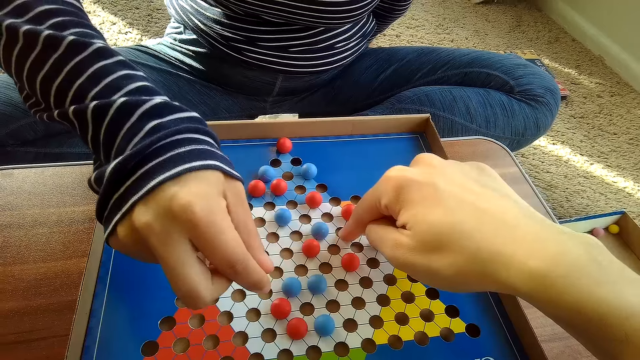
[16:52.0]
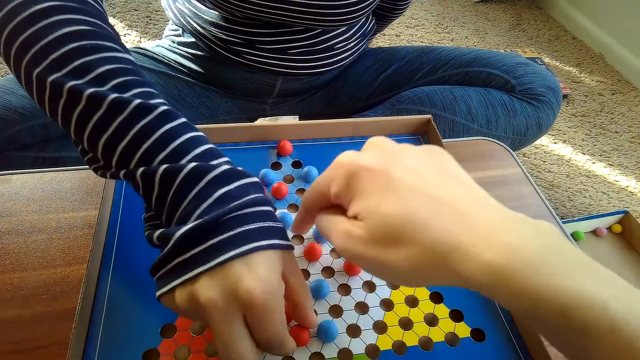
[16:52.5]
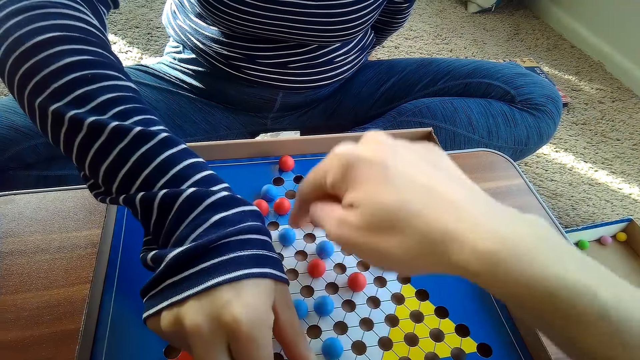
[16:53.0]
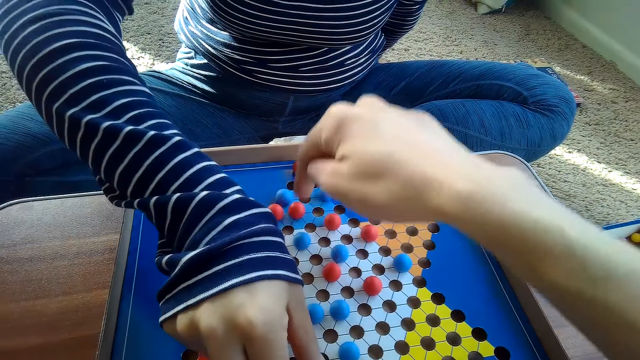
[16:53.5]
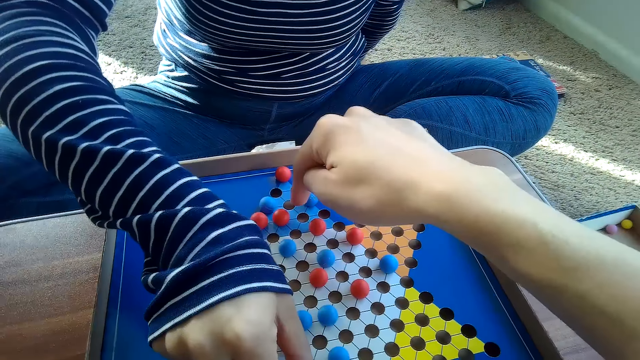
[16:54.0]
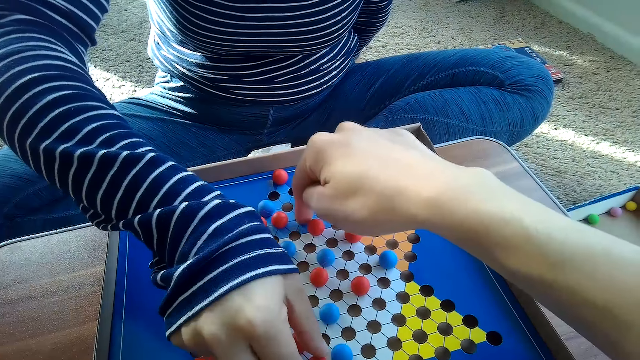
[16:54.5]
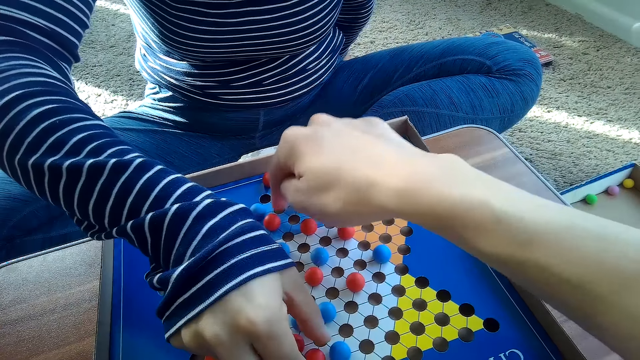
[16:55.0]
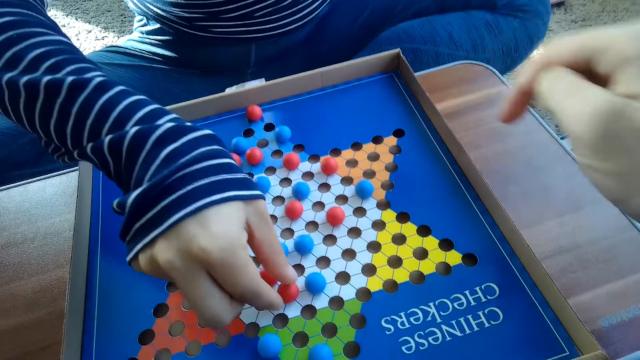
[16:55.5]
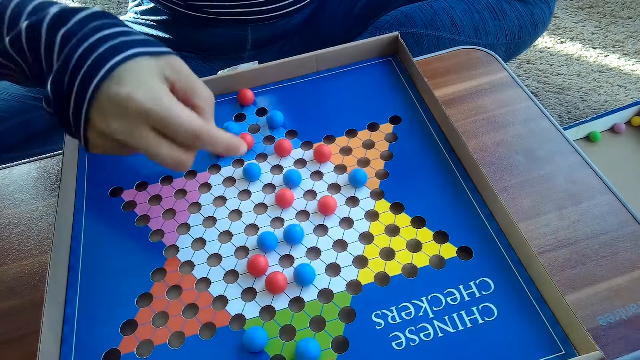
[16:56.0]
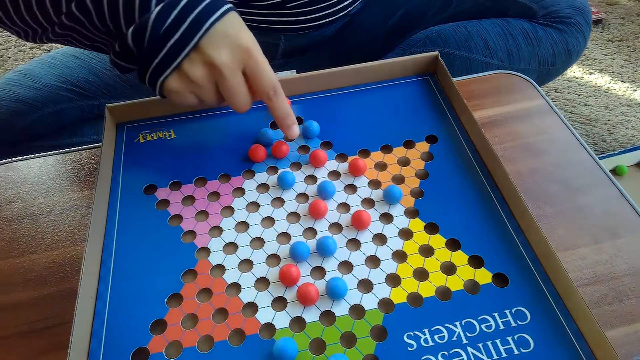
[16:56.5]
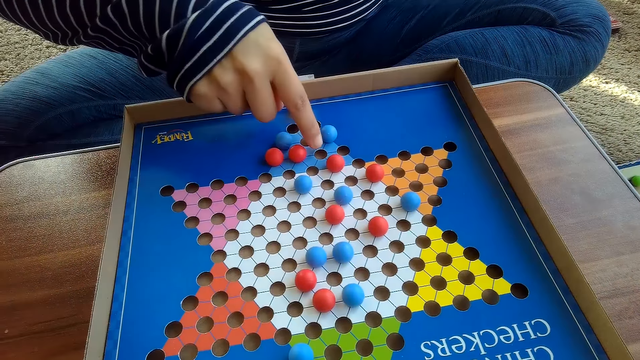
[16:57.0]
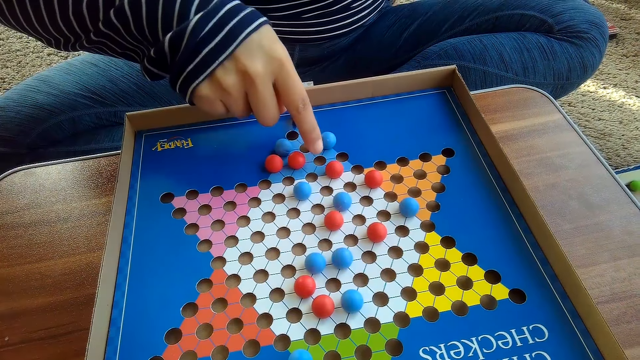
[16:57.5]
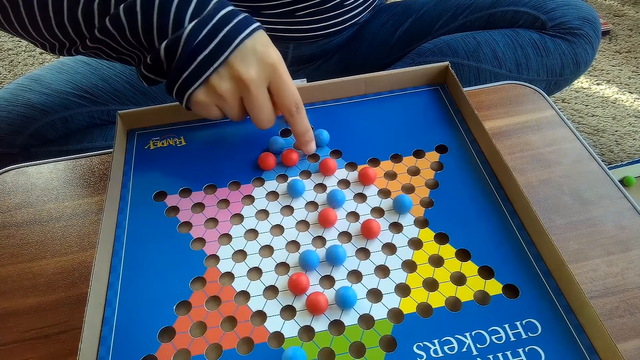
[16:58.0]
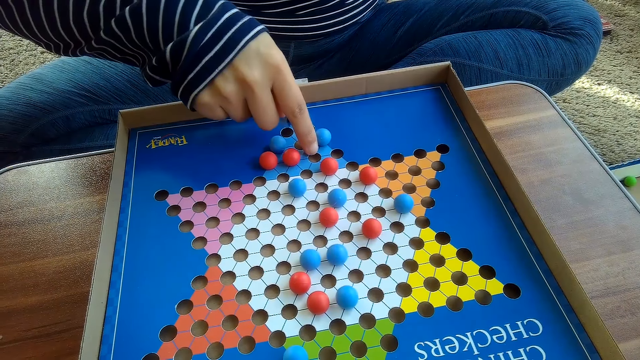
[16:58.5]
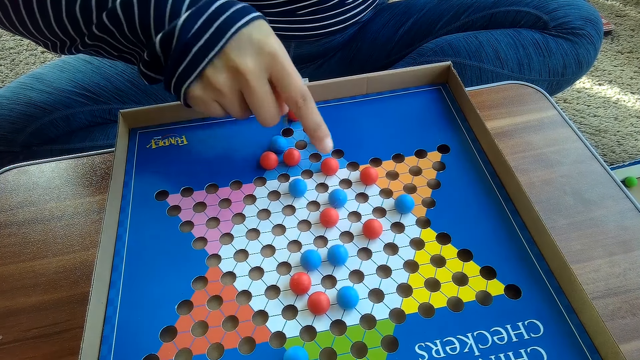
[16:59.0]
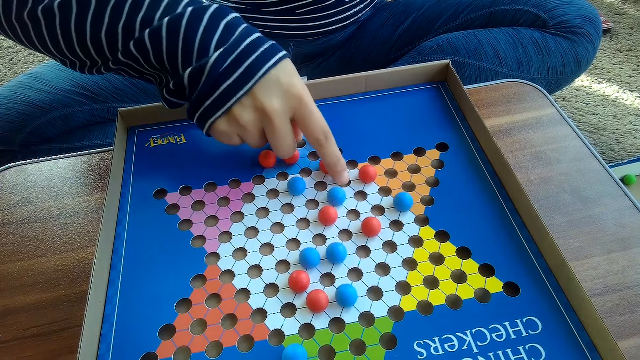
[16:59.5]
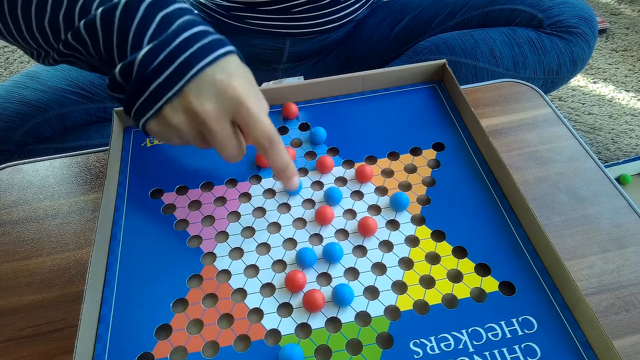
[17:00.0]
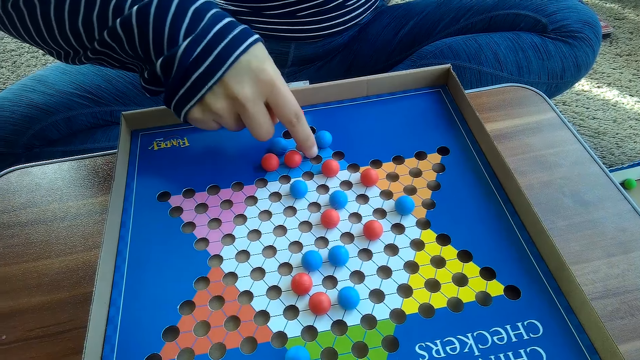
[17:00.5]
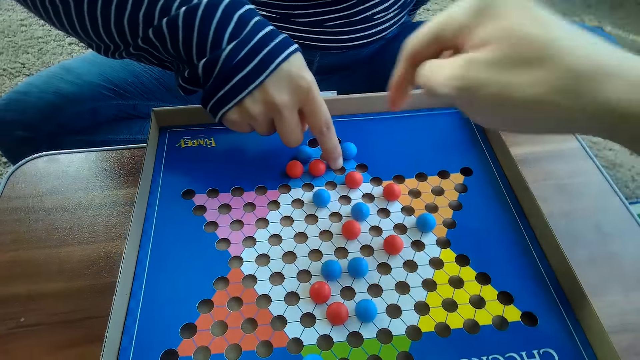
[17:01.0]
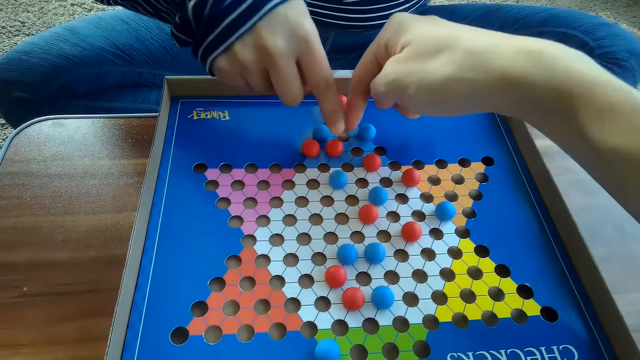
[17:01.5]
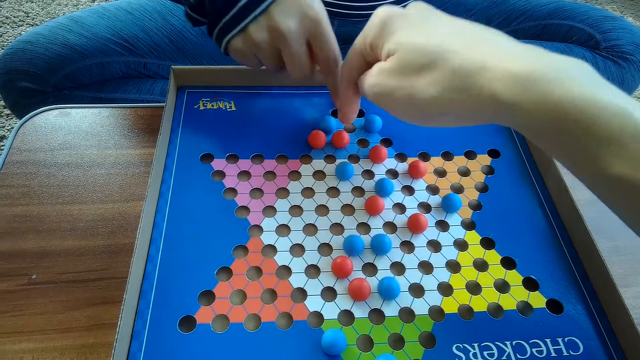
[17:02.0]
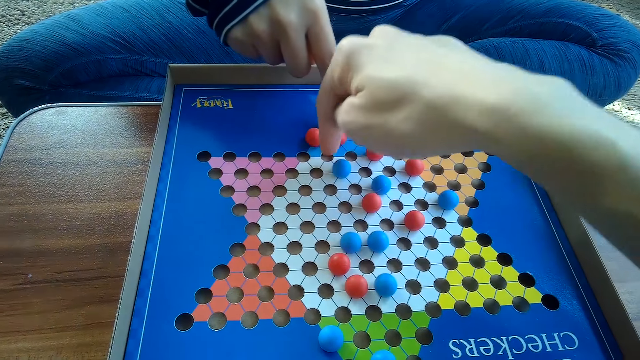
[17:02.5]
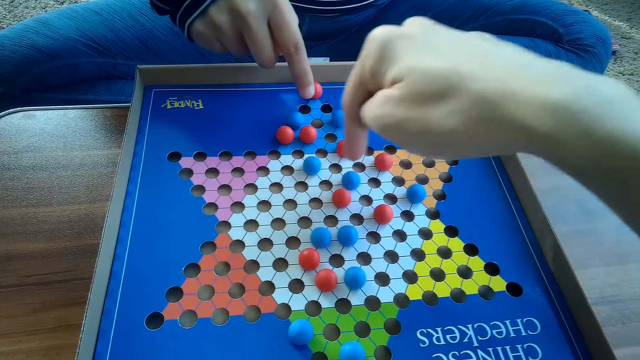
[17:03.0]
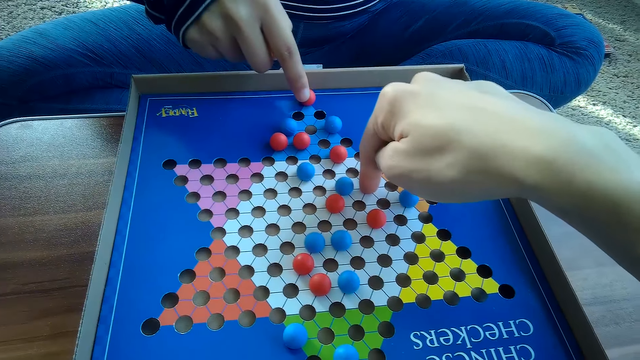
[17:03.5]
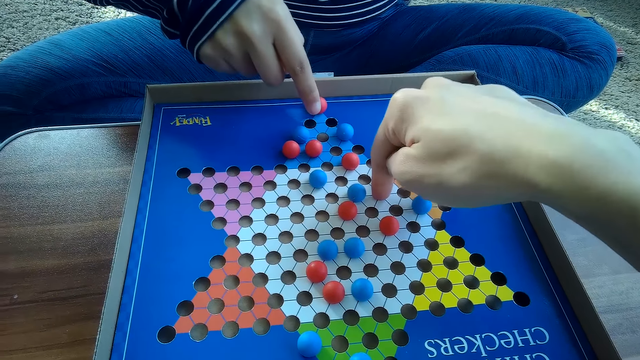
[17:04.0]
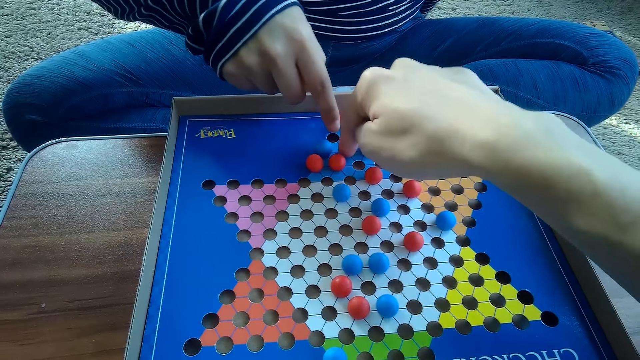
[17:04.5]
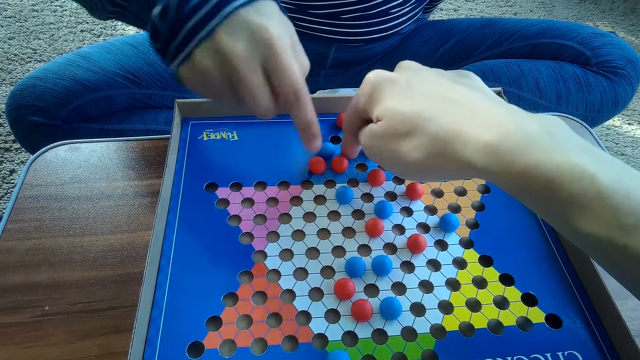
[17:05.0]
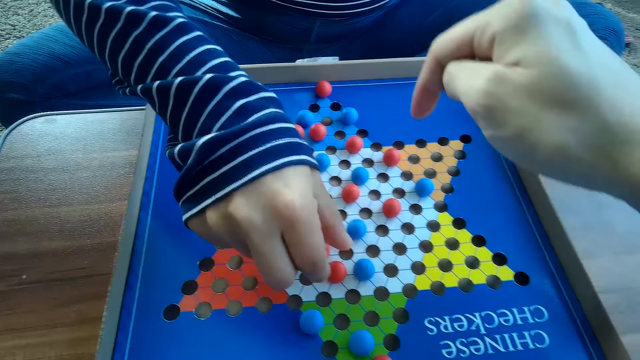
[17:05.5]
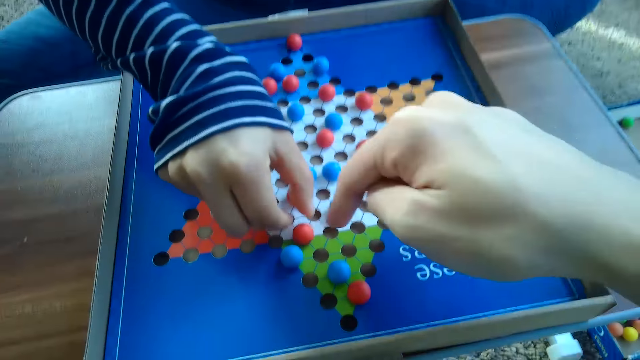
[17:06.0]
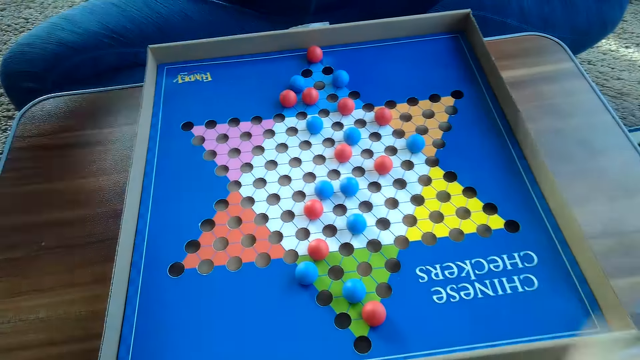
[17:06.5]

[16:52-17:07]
A woman moves another red Chinese checkers ball on the Chinese checkers board with her right hand. The camera wearer touches the Chinese checkers board with his right hand and points at the marble. The woman touches the Chinese checkers board with her right hand. The woman points at the Chinese checkers. The camera wearer touches the Chinese checkers board with his right hand. He points at the Chinese checkers. The woman moves another red Chinese checkers ball on the Chinese checkers board with her right hand. The camera wearer points at the Chinese checkers board with his right hand.

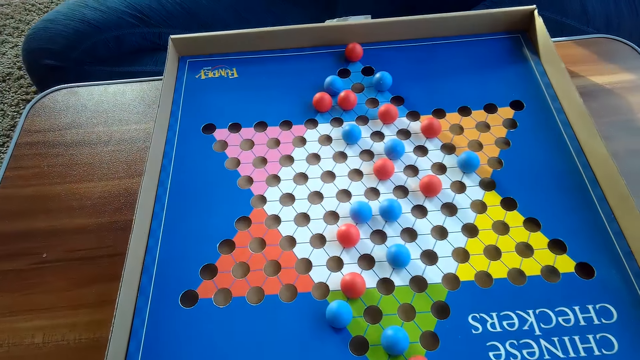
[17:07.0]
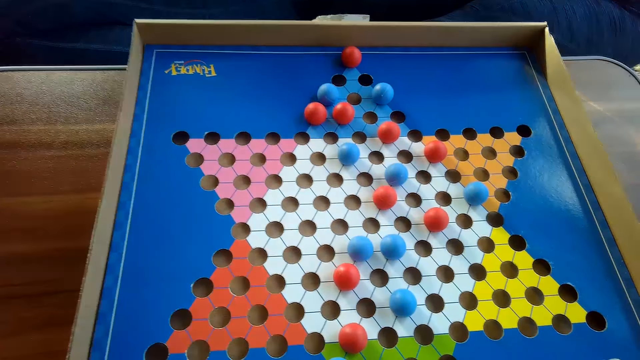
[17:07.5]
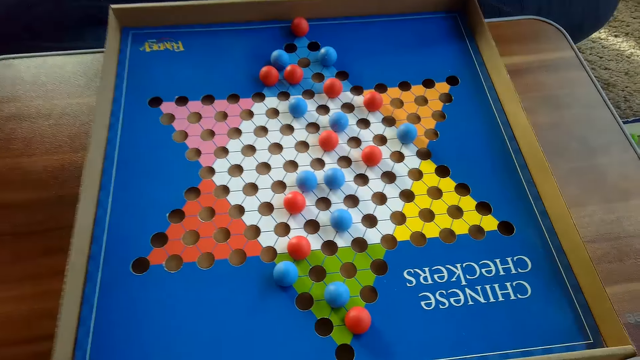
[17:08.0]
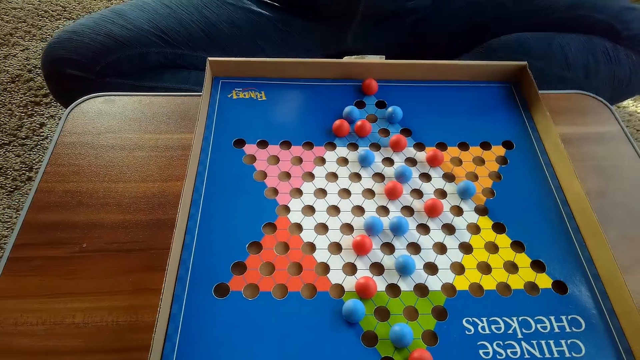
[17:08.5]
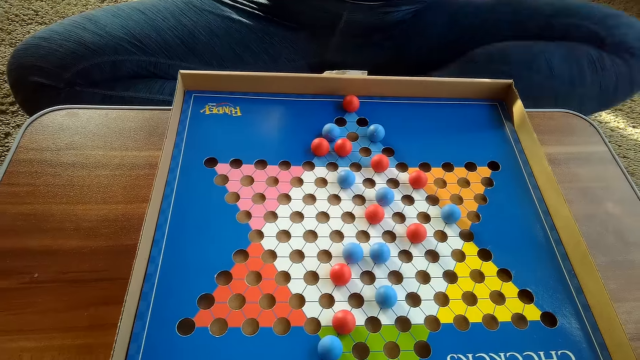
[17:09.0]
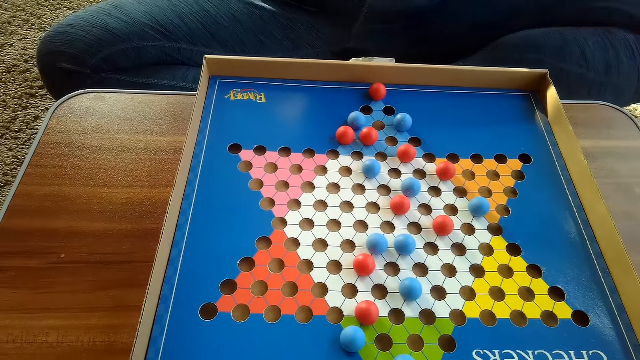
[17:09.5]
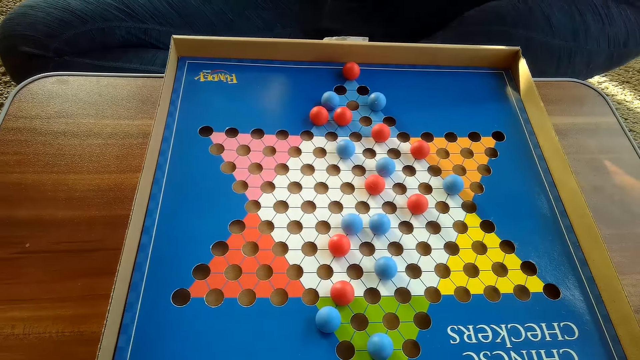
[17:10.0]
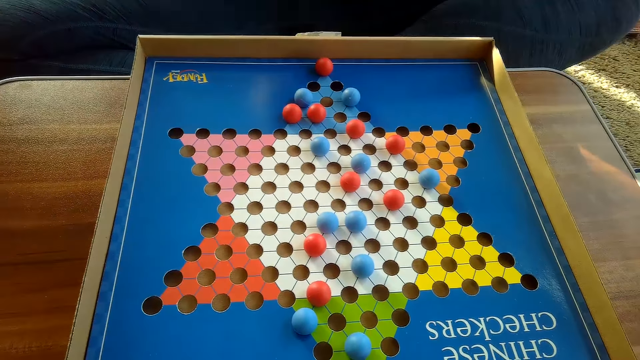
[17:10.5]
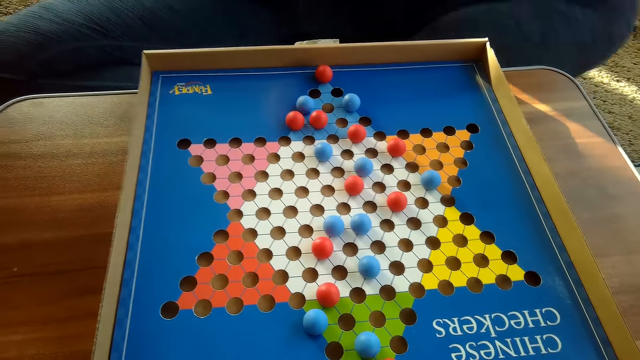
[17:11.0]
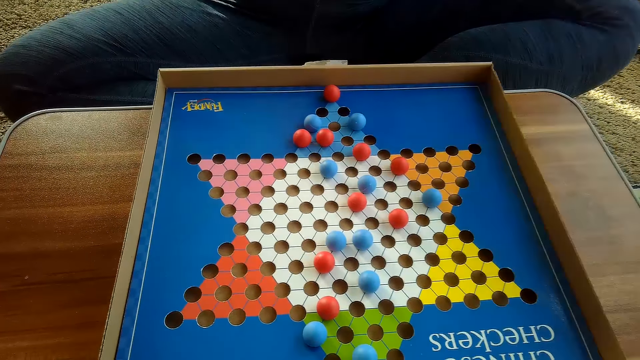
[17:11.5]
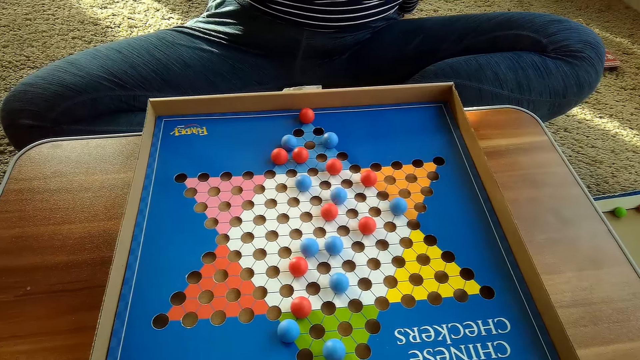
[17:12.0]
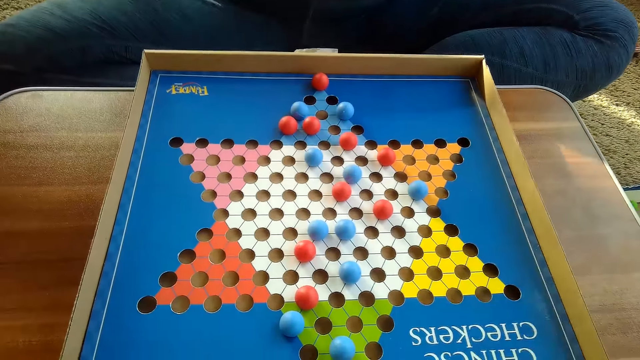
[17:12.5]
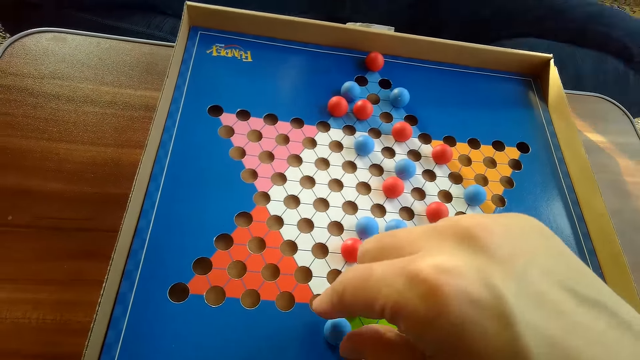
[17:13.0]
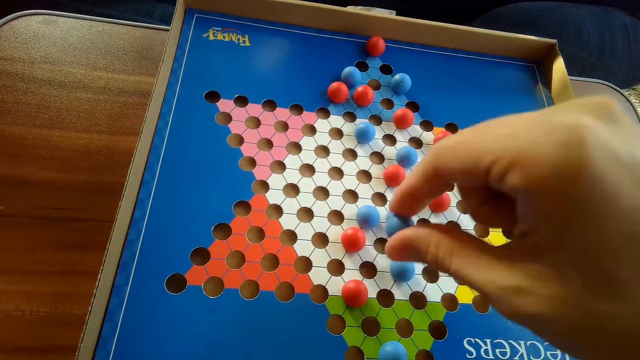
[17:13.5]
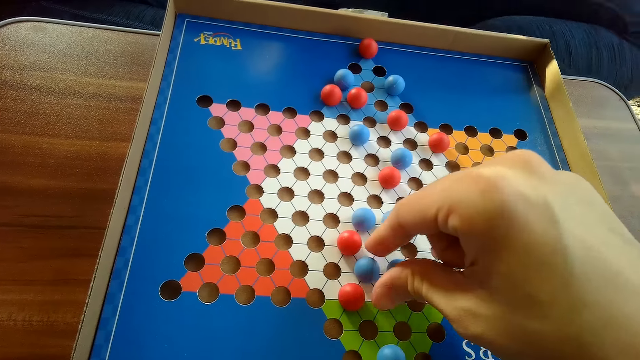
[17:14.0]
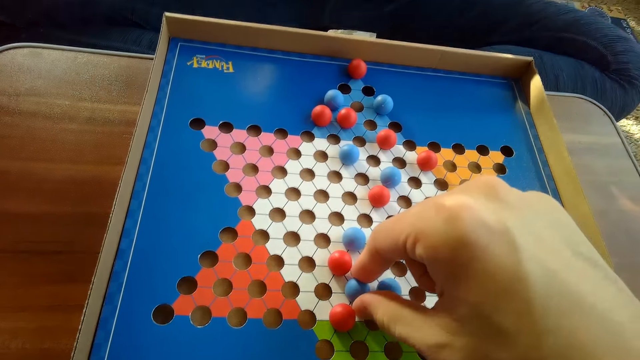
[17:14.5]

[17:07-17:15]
A woman moves a marble. The woman shakes her legs. The camera wearer moves another blue Chinese checkers ball on the Chinese checkers board with his right hand. He touches the blue Chinese checkers ball on the Chinese checkers board with his right hand.
